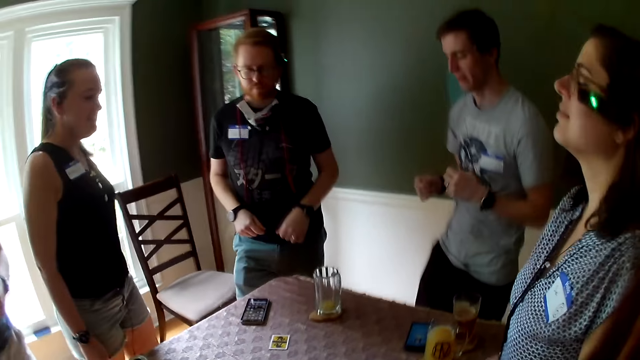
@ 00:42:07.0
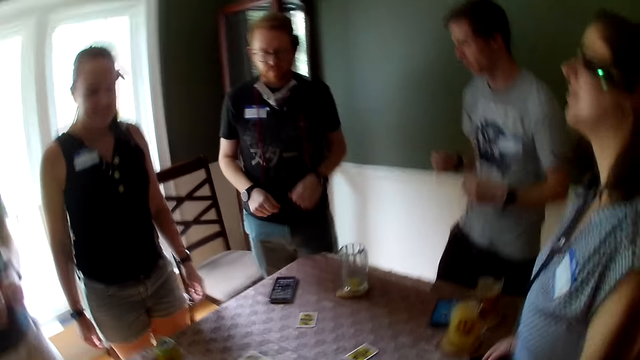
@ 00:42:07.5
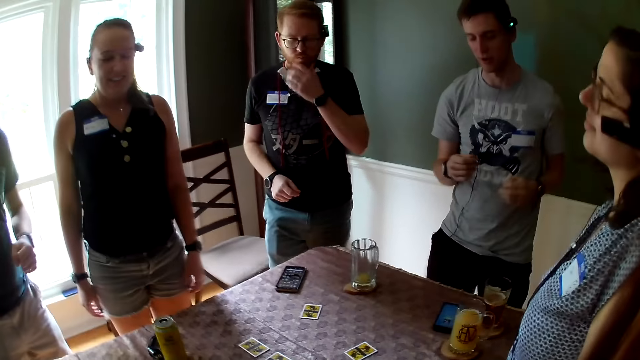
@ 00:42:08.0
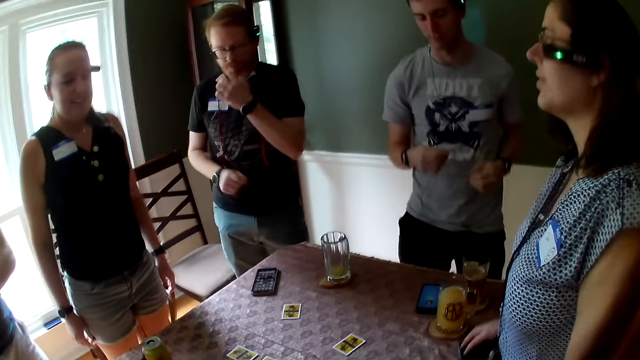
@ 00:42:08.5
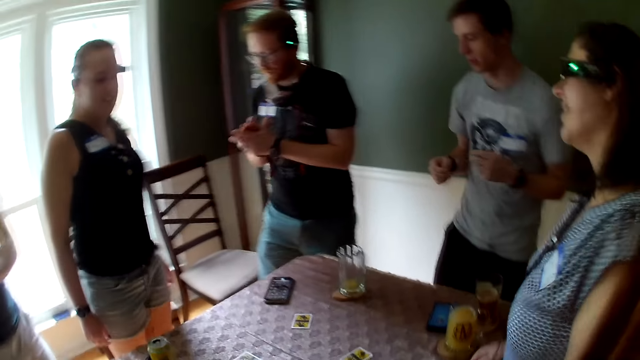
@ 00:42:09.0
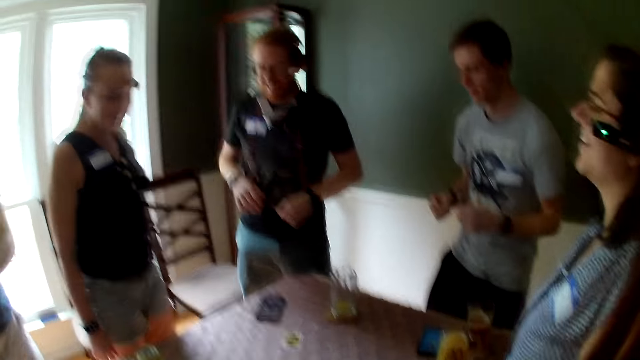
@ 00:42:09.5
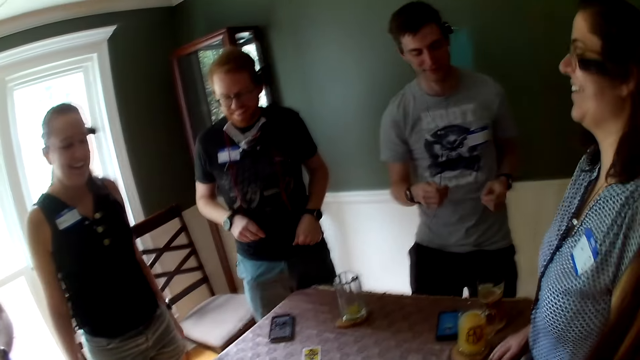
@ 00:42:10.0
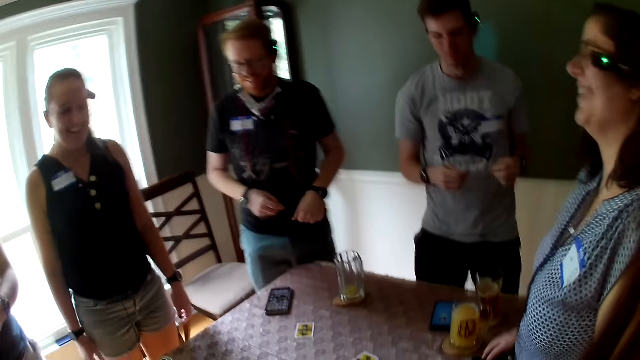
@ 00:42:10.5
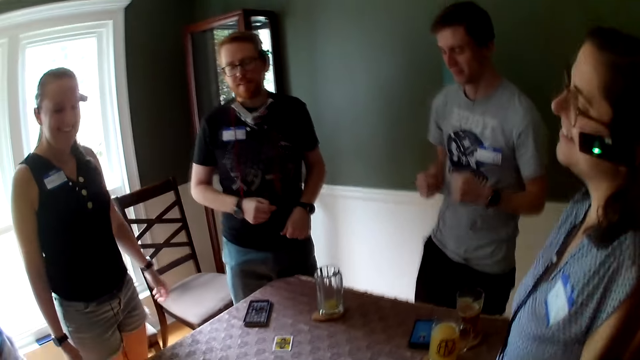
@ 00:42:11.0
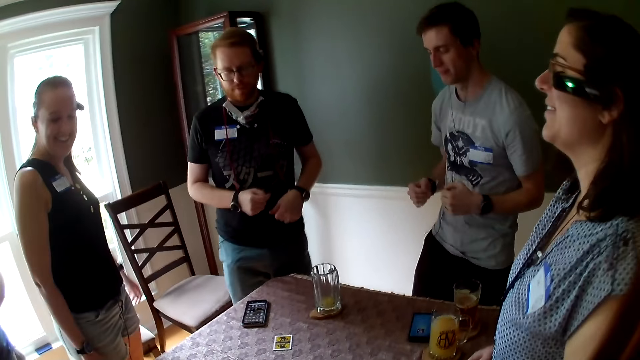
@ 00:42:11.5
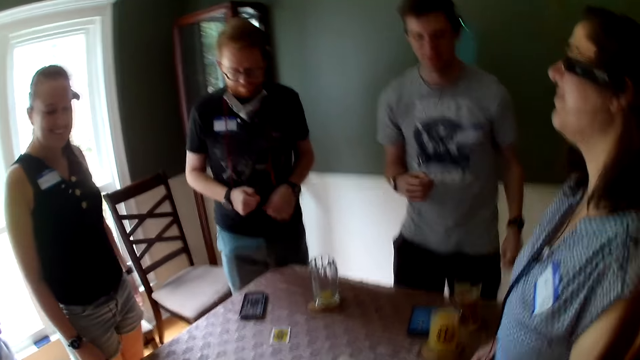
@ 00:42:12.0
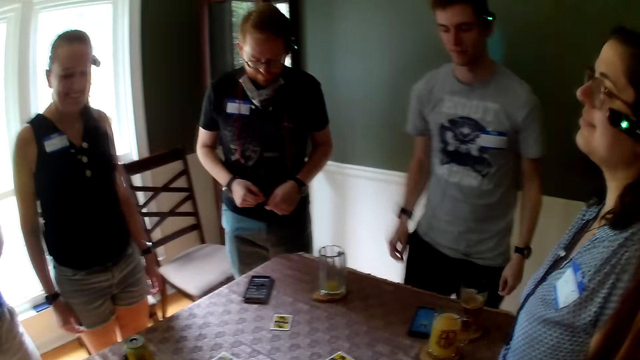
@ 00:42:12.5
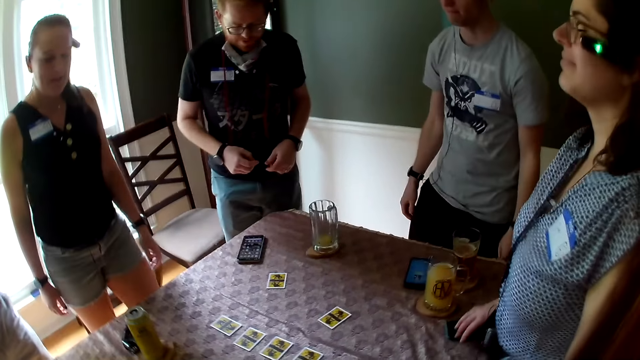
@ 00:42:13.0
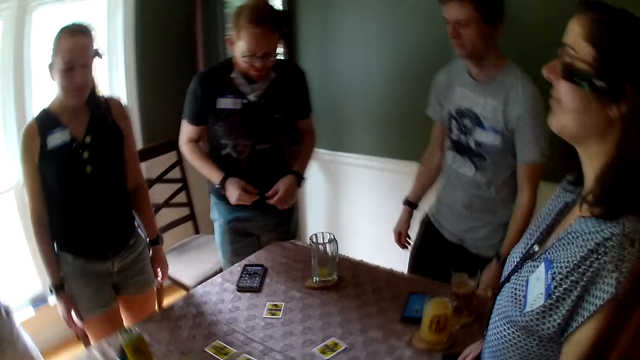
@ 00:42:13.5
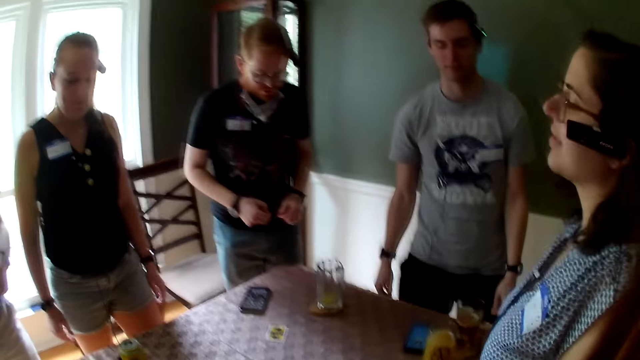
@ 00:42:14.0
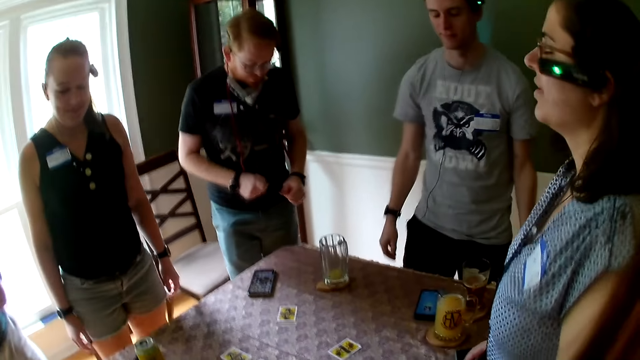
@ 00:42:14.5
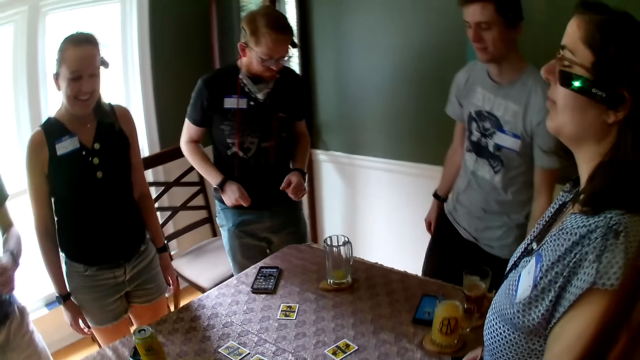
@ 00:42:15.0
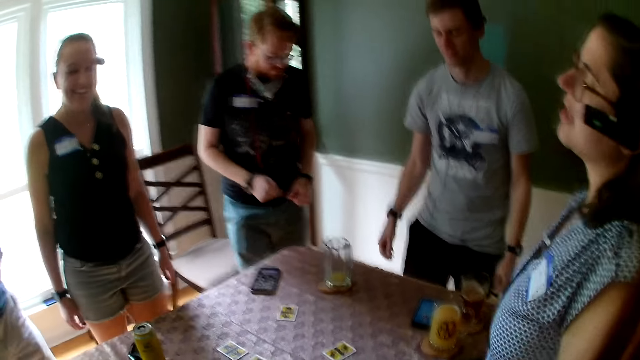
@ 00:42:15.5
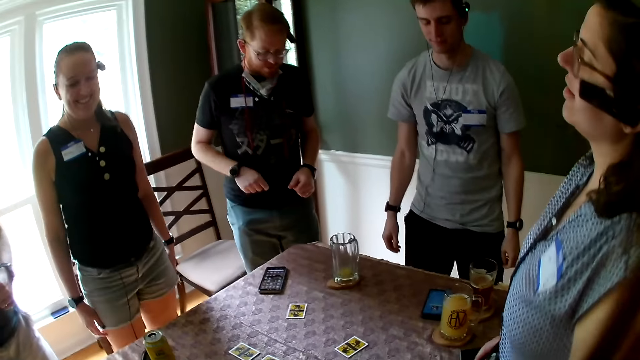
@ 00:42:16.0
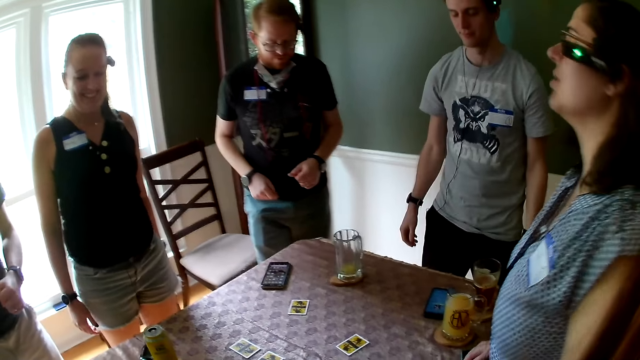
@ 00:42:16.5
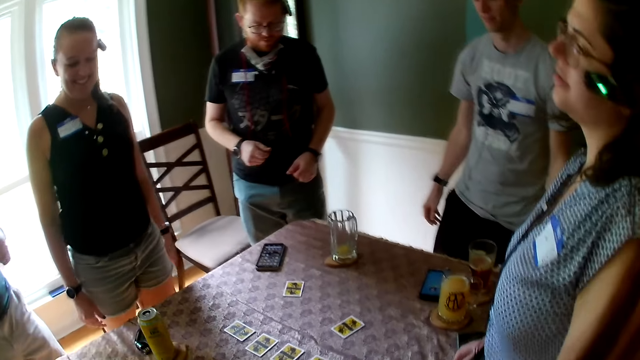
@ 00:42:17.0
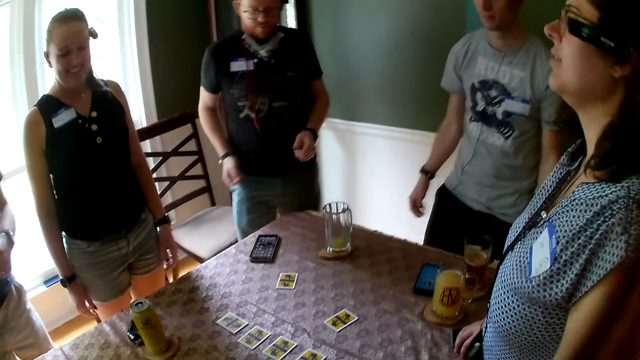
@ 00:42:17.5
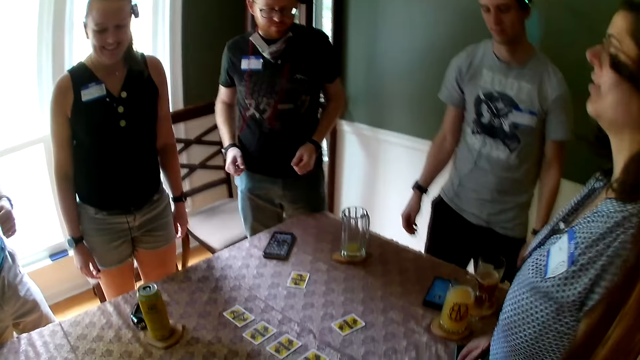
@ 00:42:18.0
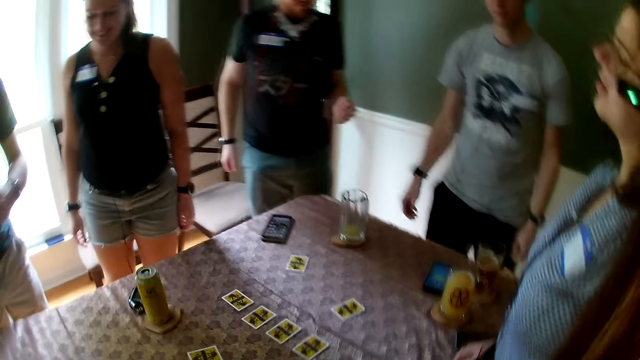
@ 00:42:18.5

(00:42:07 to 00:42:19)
A woman laughs with the colleagues.

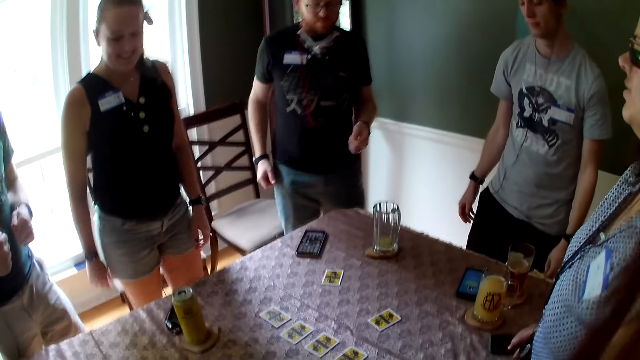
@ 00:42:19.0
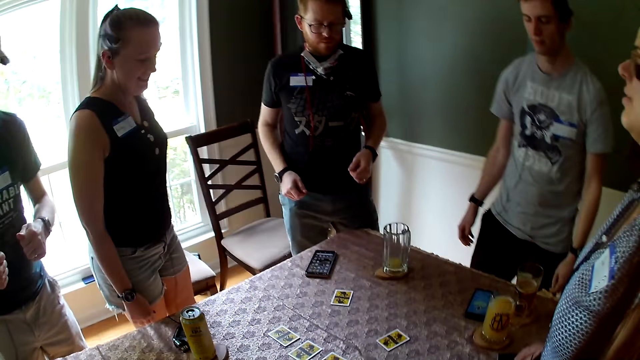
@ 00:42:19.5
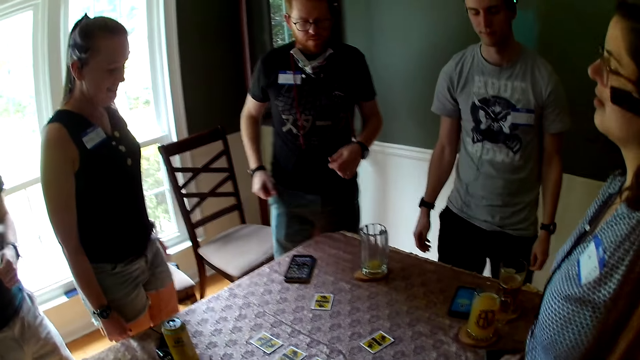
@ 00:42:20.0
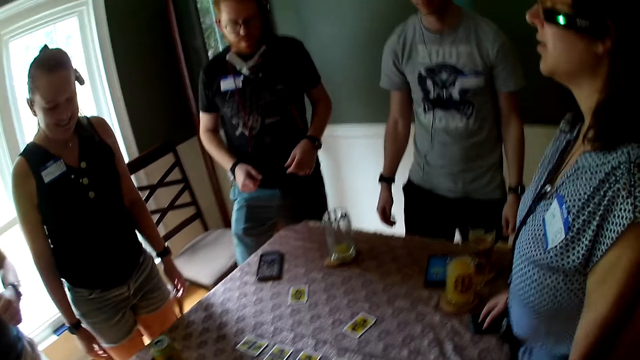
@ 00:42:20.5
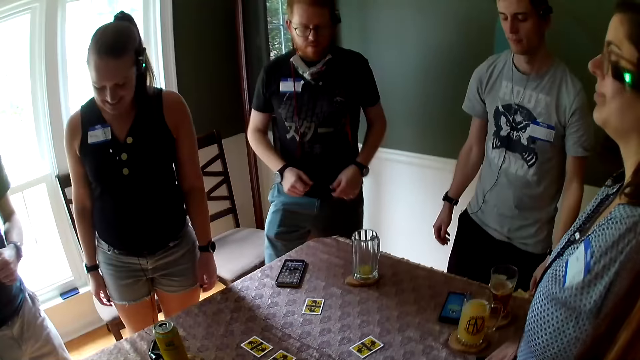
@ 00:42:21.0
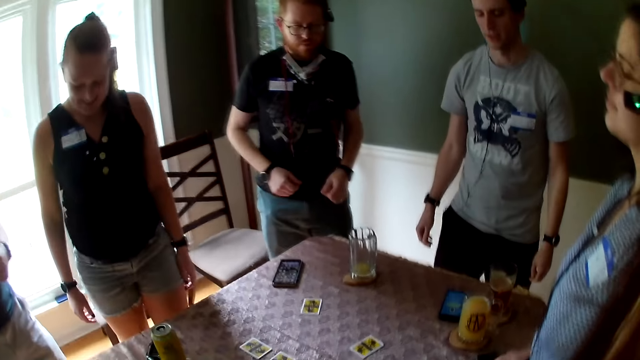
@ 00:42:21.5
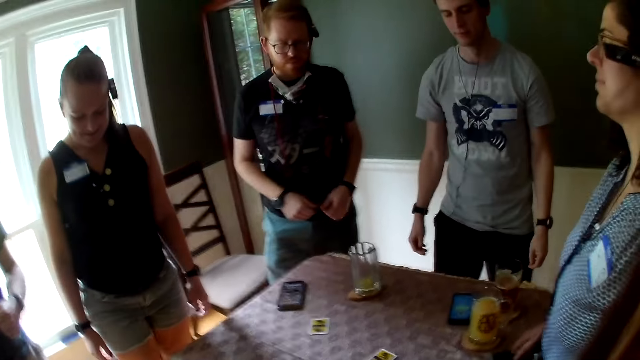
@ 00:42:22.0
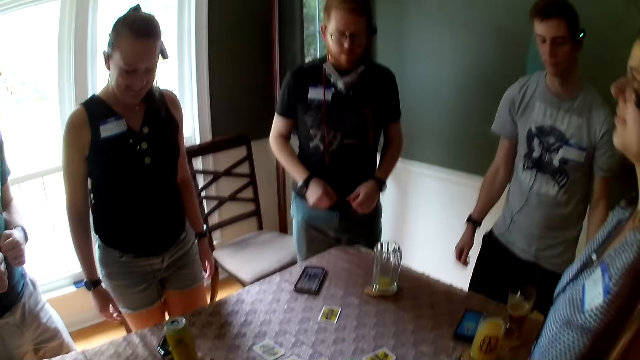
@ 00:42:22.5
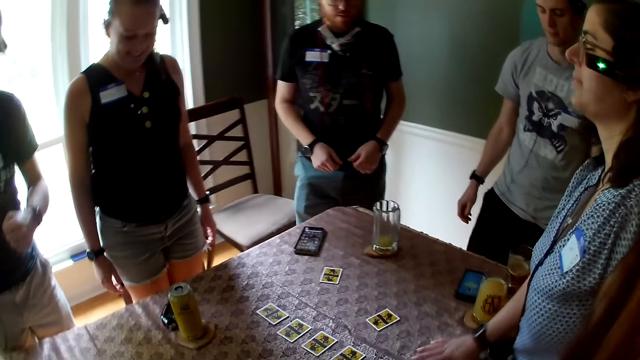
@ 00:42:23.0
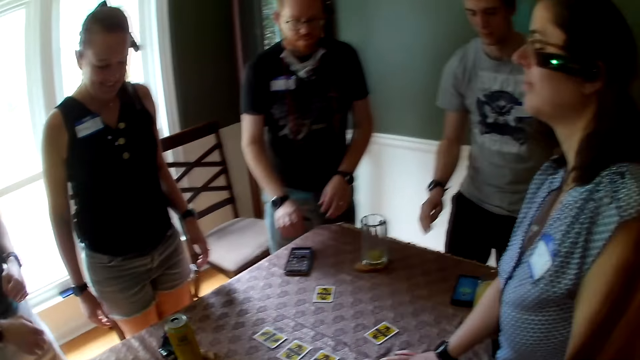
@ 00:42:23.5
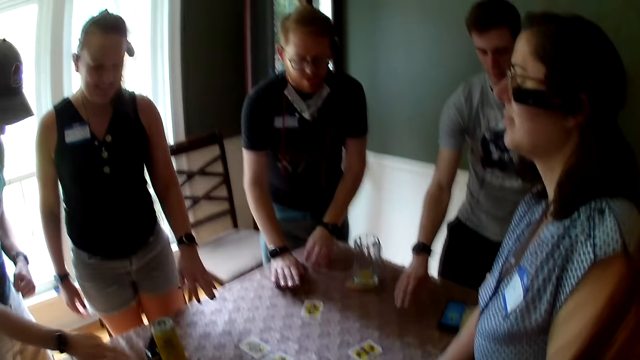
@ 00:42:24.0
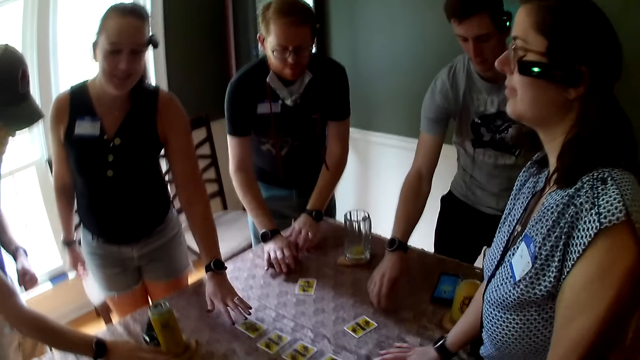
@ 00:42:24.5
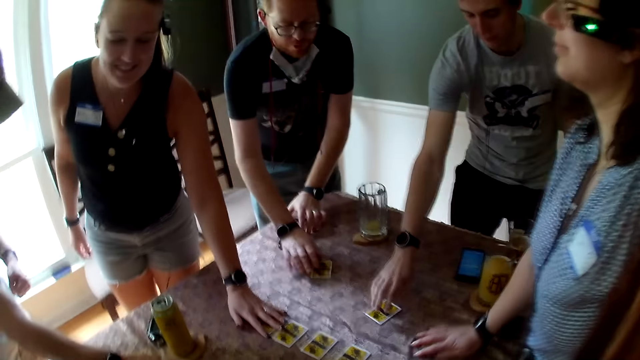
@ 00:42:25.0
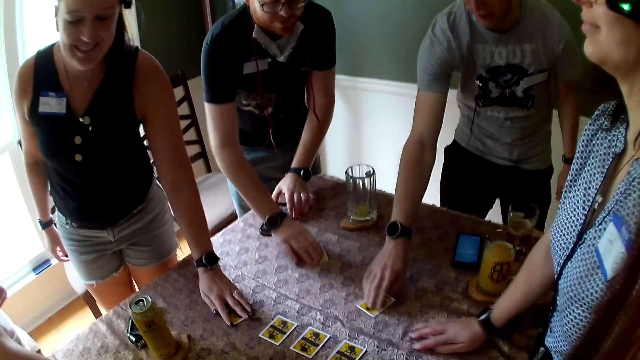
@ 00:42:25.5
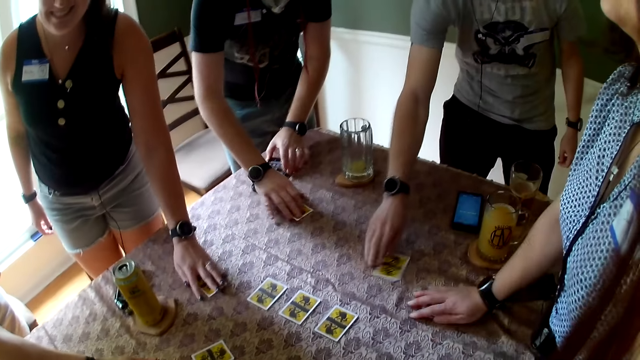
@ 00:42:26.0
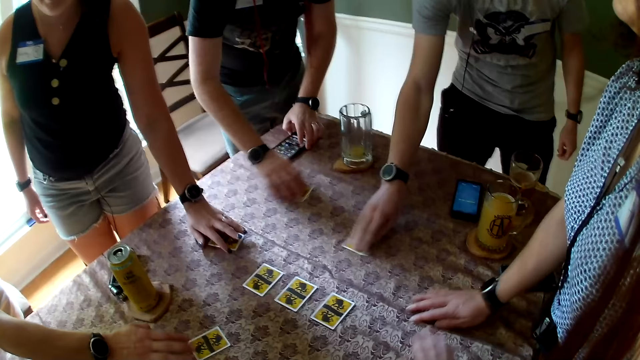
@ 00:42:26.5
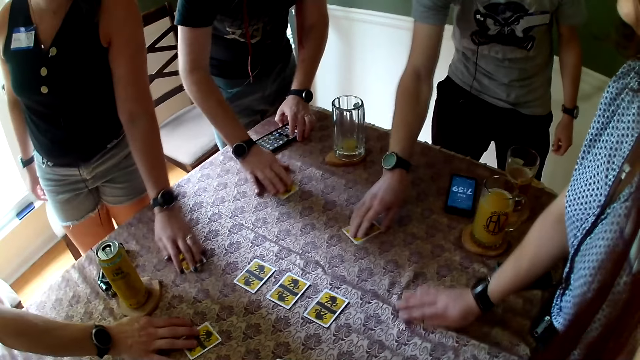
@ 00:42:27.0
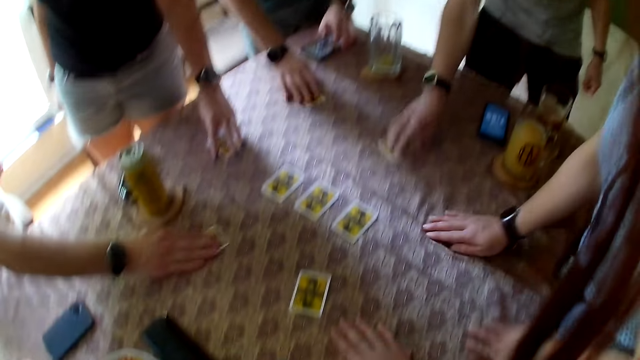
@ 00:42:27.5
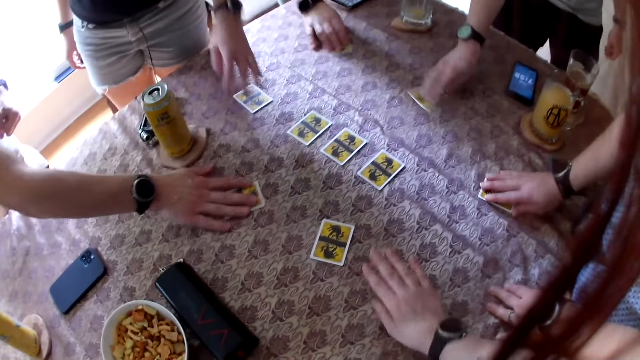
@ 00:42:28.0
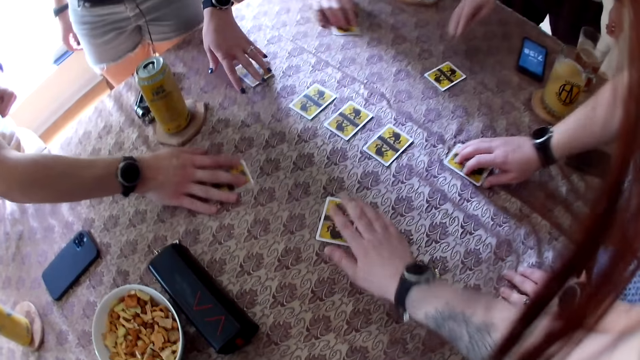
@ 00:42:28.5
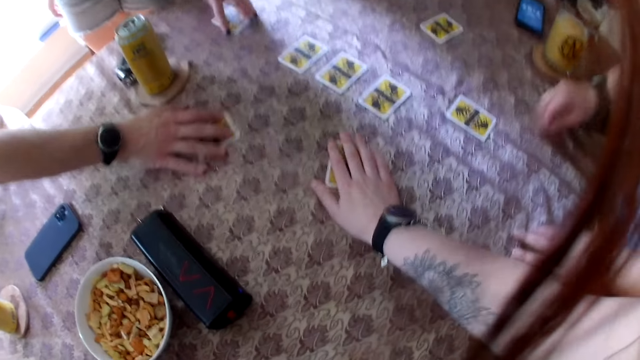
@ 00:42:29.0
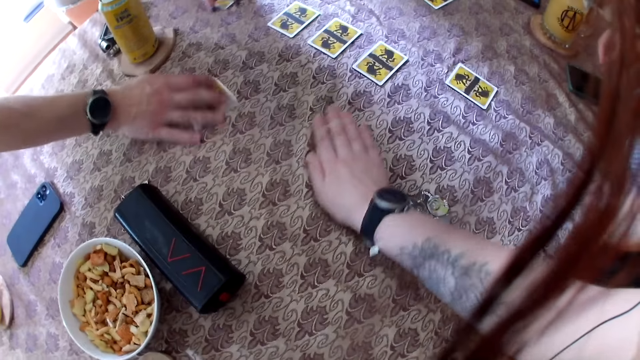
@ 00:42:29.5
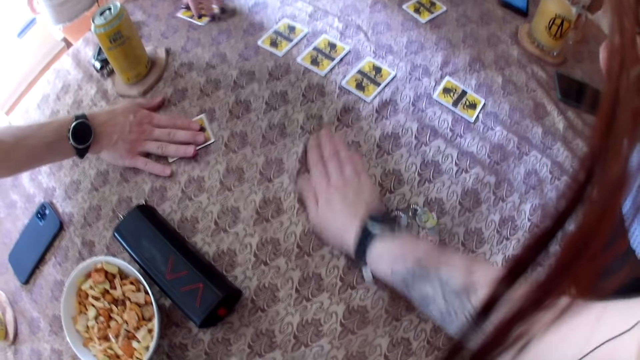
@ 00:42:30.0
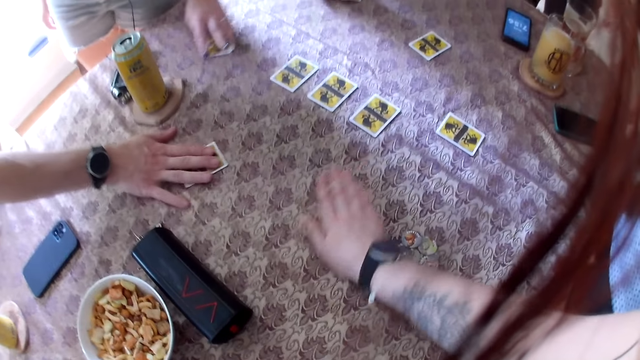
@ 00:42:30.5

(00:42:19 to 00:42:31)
A woman moves a card on the table with her right hand. Another woman touches the table. Another woman moves a card on the table with her left hand. A man moves a card on the table with his right hand. Another man touches a card. Another man moves a card on the table with his right hand. Another man touches a card. Another woman touches a card. Another man touches a card. Another man moves a card on the table with his right hand. The camera wearer touches the table. He converses to the colleagues. He moves a card on the table with his right hand. He touches a card.
